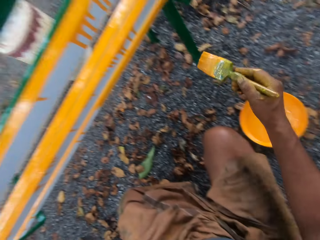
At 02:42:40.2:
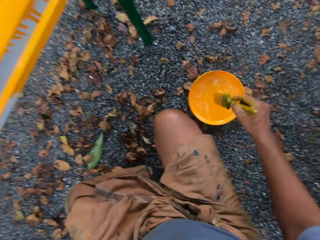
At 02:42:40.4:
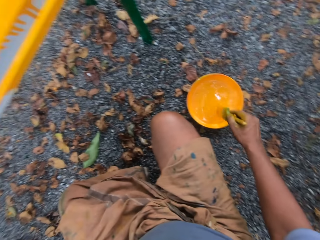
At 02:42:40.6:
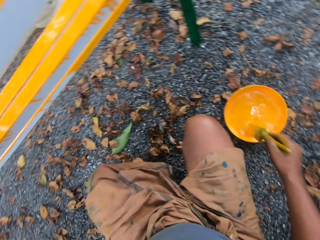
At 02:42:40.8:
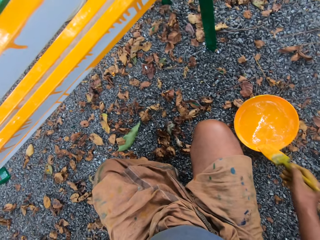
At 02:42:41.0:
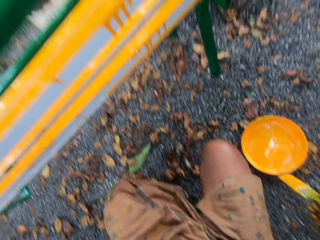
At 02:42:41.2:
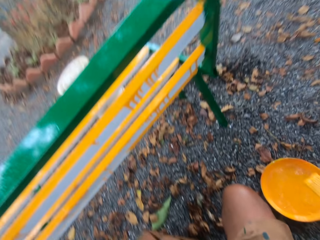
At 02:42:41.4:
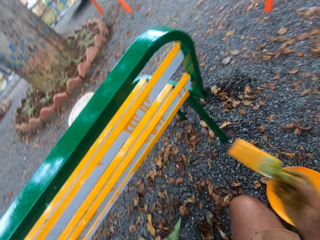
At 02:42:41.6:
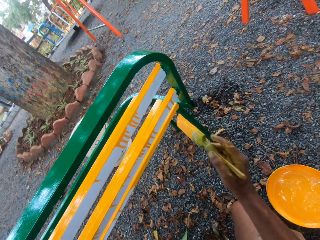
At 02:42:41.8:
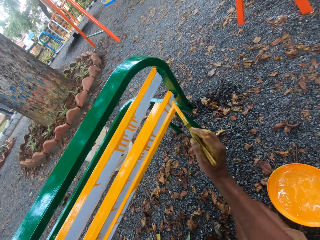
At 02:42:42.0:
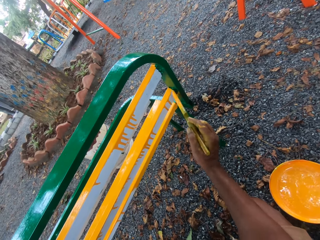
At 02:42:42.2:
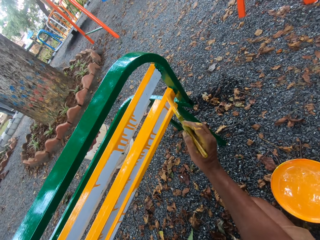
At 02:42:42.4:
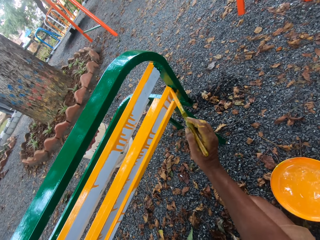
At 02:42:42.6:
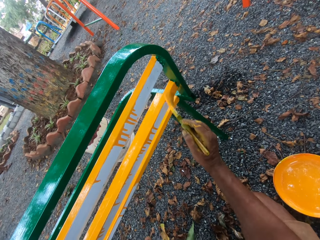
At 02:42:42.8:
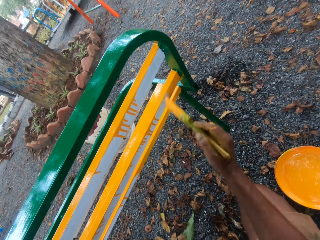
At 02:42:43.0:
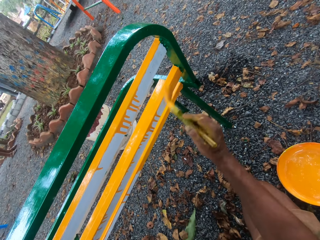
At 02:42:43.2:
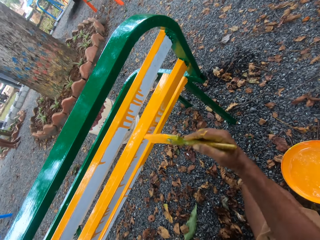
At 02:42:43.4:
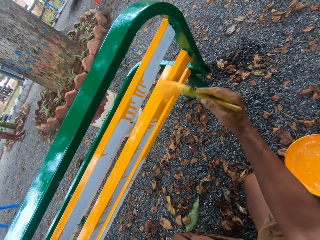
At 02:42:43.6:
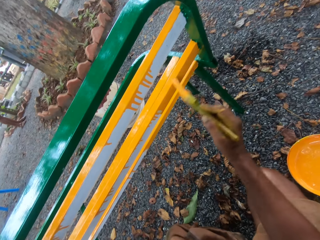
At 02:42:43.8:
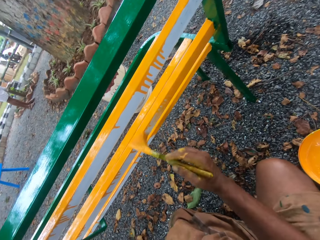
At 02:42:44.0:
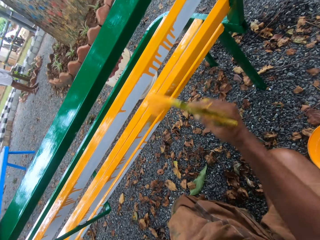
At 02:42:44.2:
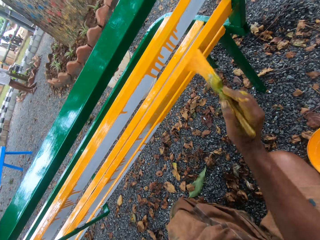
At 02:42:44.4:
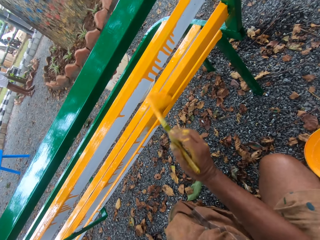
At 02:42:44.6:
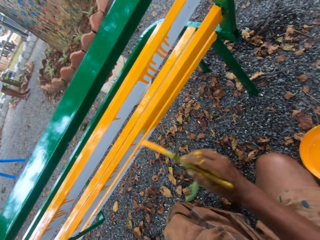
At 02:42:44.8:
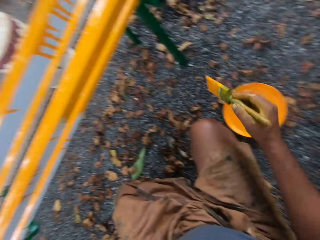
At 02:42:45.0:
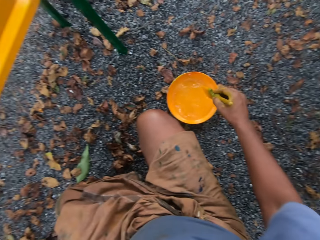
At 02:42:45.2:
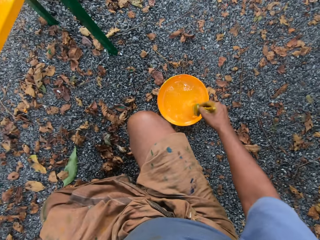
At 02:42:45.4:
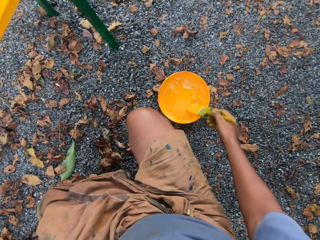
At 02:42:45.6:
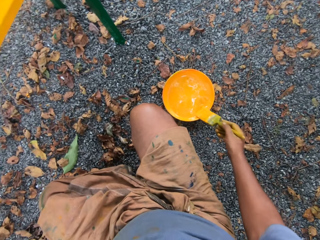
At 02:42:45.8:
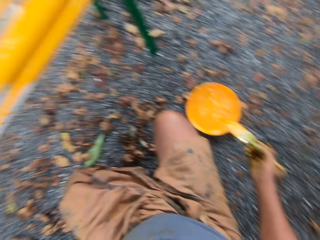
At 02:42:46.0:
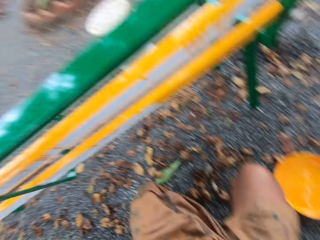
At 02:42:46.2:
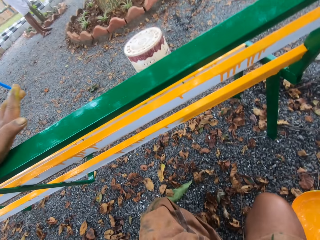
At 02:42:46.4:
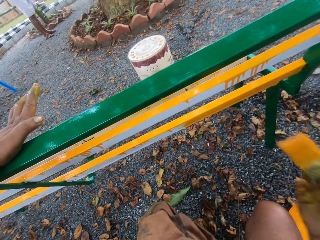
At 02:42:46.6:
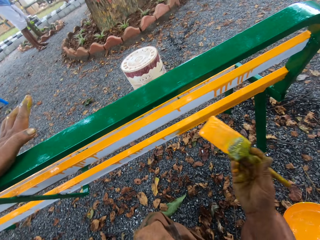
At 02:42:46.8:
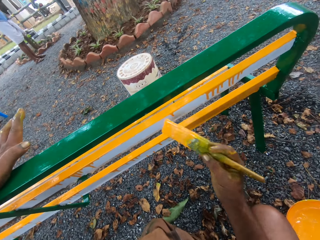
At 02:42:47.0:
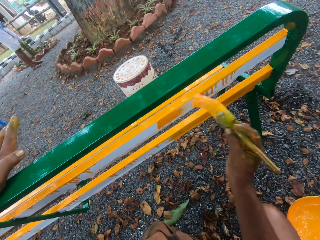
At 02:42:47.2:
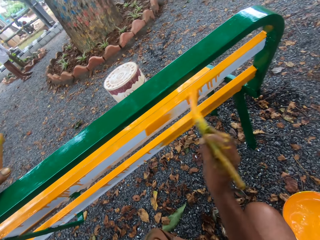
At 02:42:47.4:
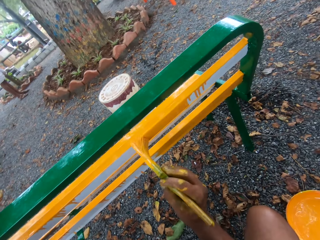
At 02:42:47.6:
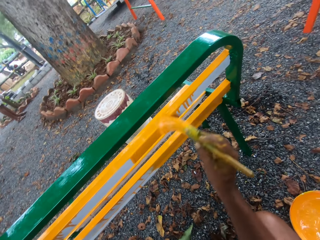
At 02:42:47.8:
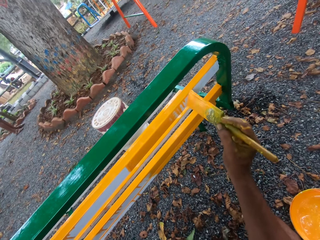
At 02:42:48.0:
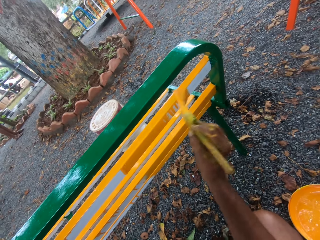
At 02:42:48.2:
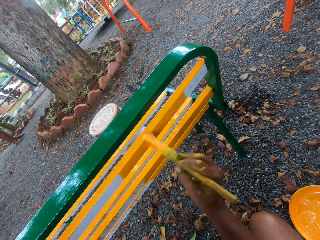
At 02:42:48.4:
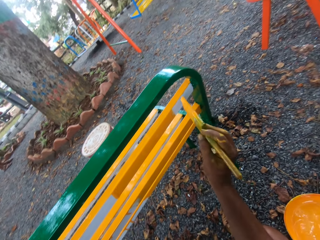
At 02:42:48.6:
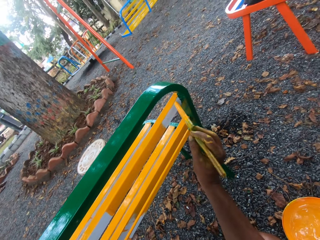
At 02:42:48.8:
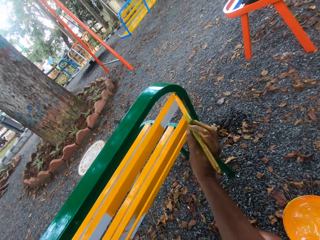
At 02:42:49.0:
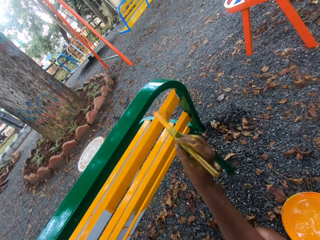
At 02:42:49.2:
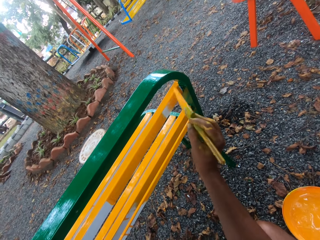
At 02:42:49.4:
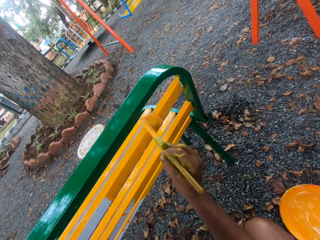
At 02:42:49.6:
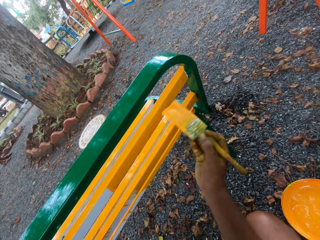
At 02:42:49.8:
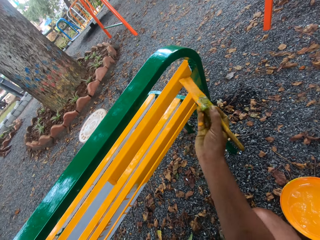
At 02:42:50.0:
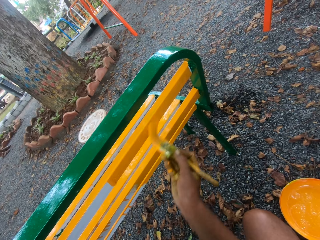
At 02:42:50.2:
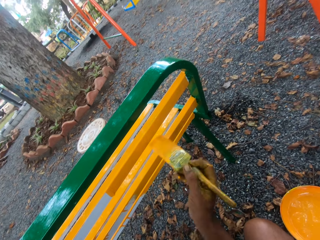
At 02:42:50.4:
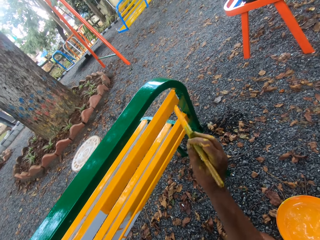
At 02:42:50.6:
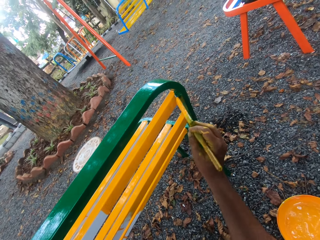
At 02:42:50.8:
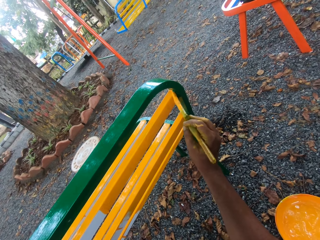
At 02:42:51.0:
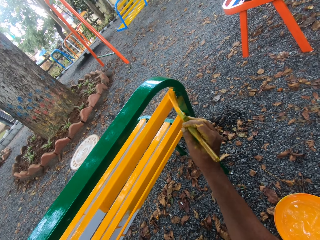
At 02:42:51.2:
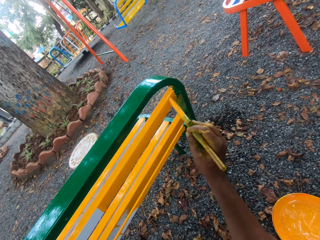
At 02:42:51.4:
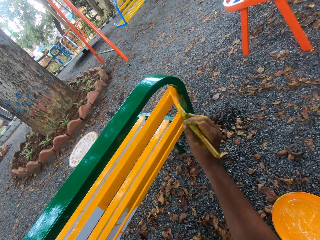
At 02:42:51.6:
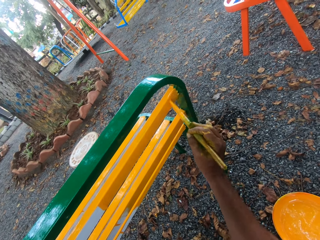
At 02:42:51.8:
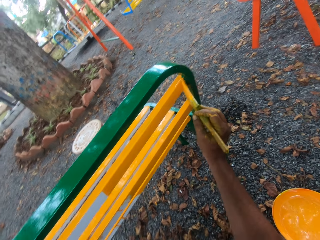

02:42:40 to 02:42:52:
The camera wearer dips the brush into the paint container. They remove paint from the brush on the dish. They paint the bench with the brush. They dip the brush into the paint container. They remove paint from the brush on the dish. They paint the bench with the brush.

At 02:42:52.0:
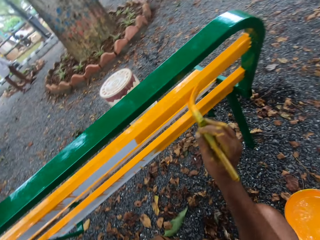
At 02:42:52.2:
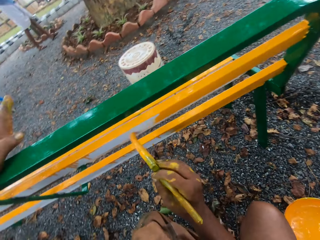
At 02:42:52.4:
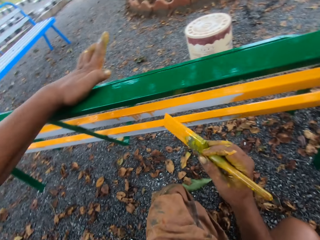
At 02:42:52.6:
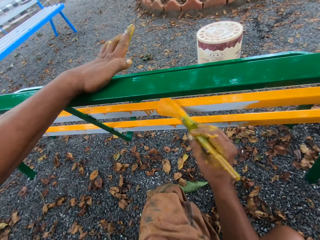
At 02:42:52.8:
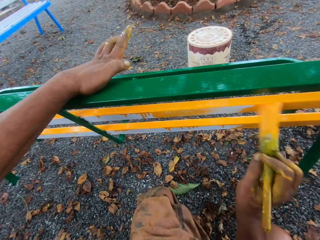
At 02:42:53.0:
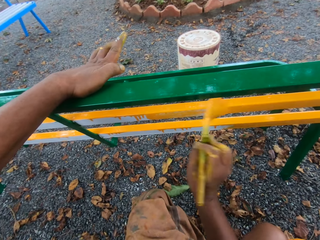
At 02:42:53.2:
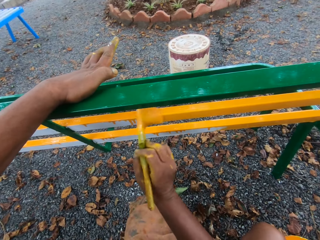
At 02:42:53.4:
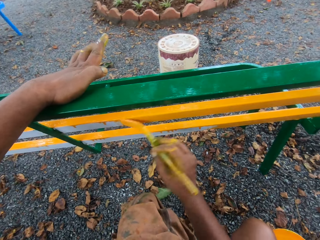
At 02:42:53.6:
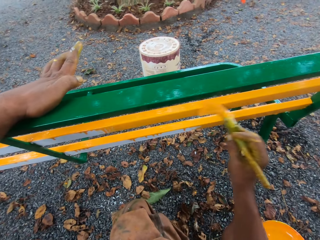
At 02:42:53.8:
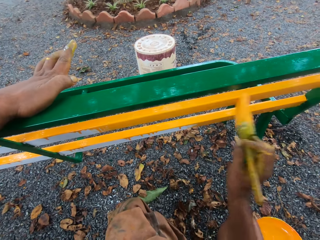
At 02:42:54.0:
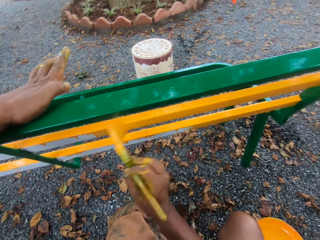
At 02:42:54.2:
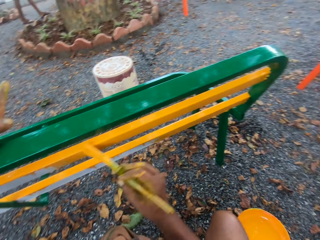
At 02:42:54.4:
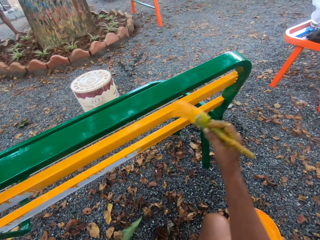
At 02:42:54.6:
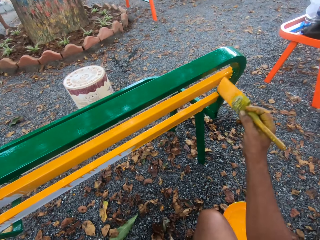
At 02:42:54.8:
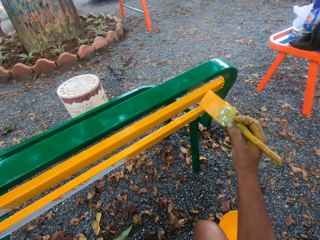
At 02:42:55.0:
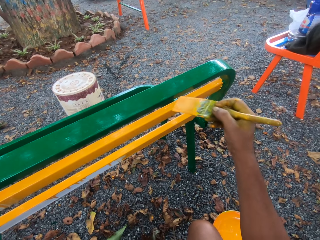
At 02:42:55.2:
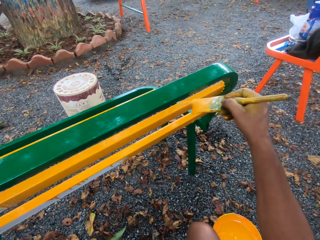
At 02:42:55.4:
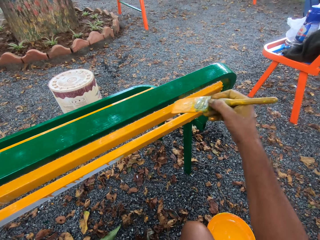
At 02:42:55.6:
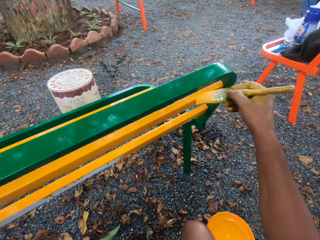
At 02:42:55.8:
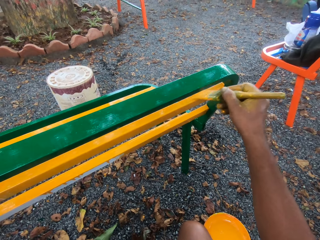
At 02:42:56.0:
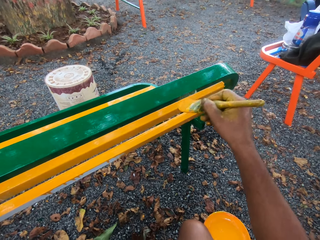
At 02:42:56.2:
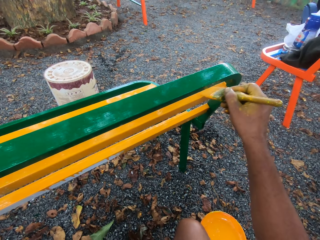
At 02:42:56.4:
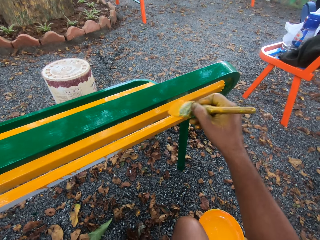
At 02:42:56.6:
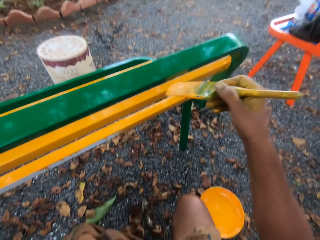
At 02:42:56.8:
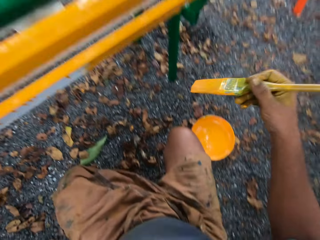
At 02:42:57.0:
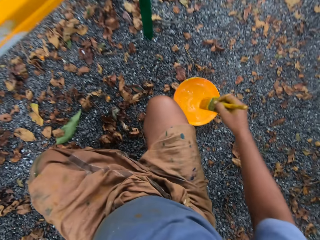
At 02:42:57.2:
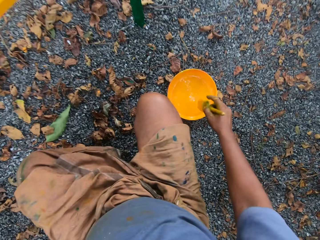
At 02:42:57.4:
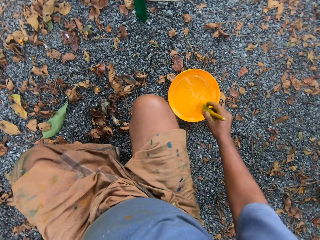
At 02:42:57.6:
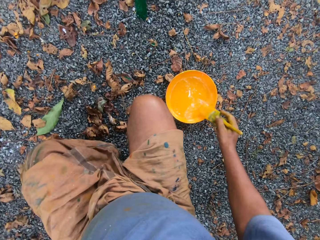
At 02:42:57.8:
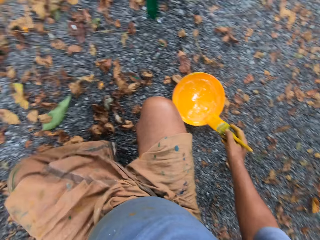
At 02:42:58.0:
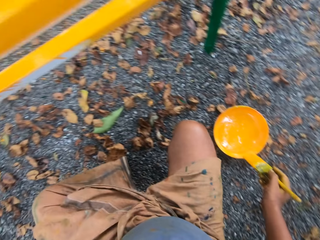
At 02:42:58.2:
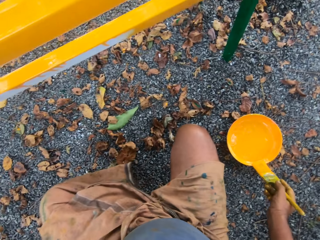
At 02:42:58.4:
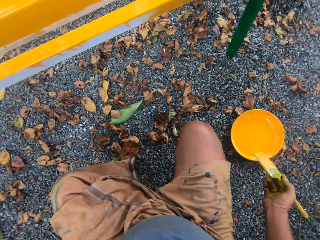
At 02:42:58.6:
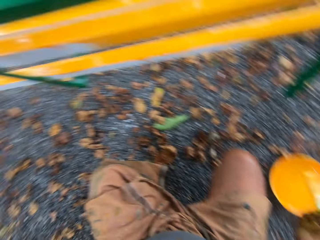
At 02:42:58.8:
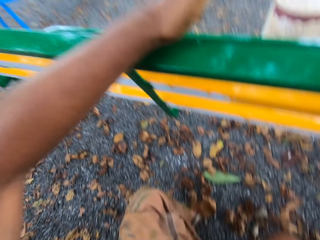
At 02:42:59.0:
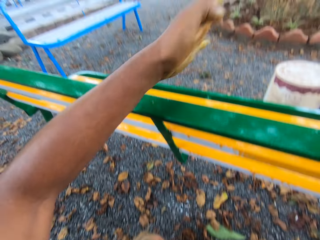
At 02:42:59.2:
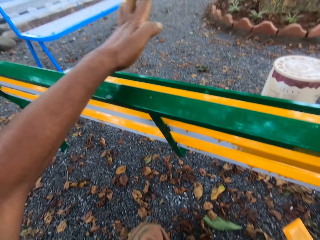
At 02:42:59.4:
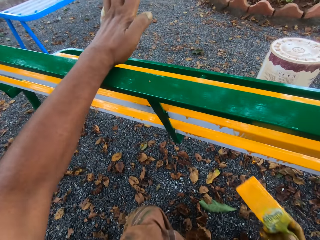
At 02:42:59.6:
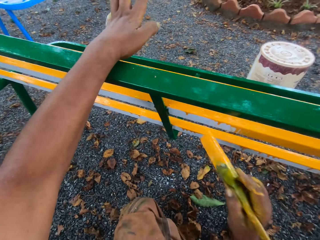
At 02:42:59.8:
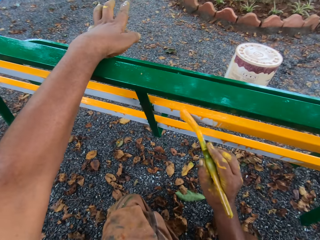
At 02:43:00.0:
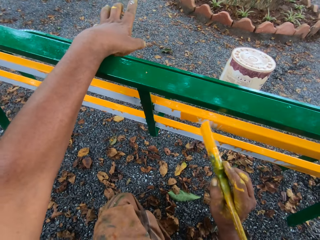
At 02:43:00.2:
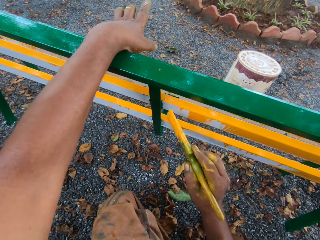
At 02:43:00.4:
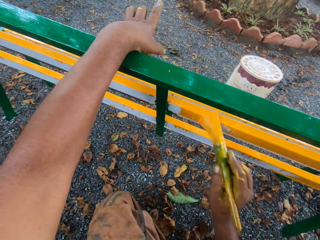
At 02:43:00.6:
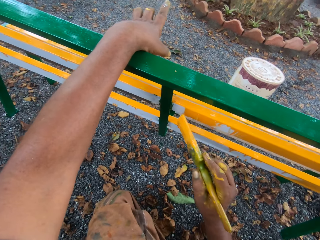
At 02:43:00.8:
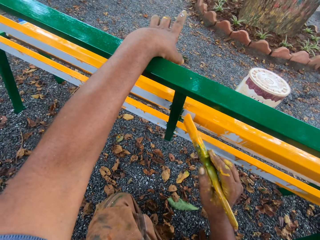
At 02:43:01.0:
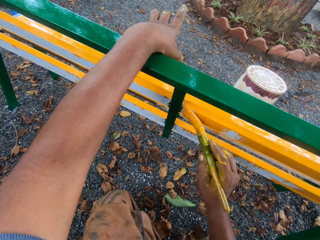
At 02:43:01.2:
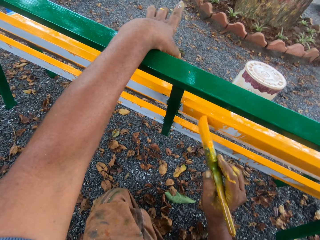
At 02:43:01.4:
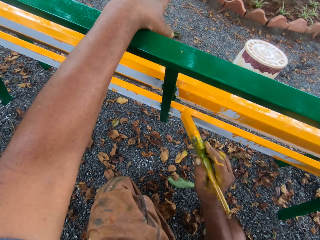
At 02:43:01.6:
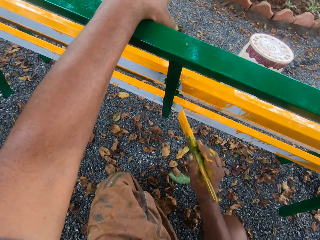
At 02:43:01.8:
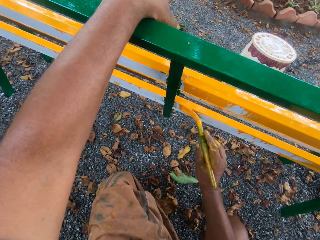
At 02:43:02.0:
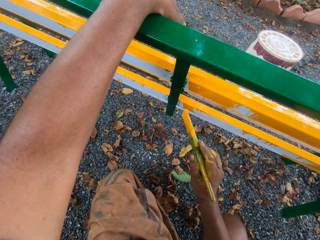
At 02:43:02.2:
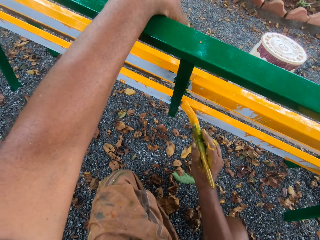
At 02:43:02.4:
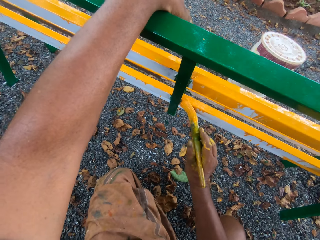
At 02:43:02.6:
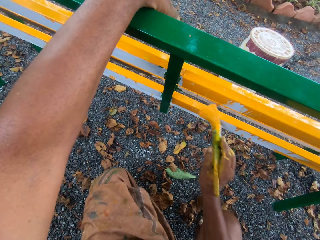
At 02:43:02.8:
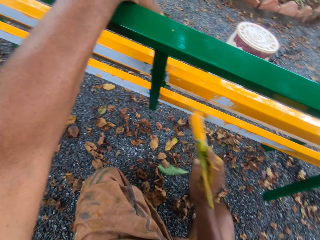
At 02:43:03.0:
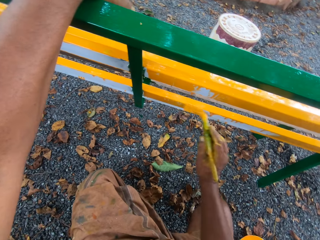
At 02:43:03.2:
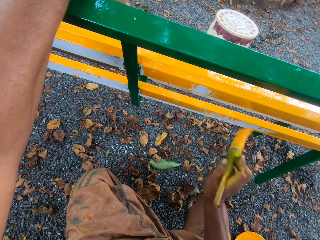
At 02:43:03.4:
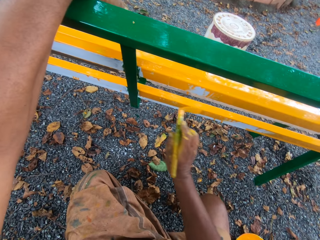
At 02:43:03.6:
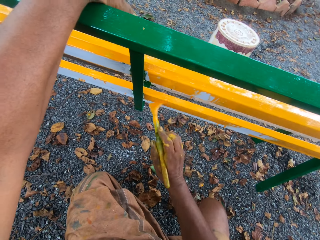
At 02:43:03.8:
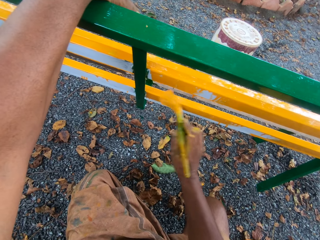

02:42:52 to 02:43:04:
The camera wearer dips the brush into the paint container. They remove paint from the brush on the dish. They paint the bench with the brush.
